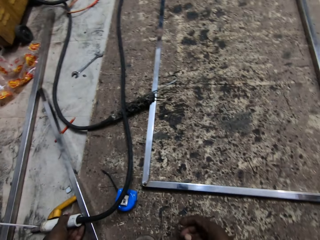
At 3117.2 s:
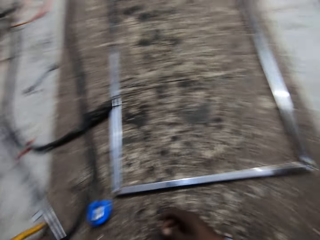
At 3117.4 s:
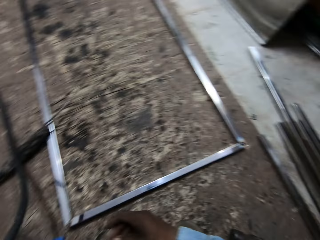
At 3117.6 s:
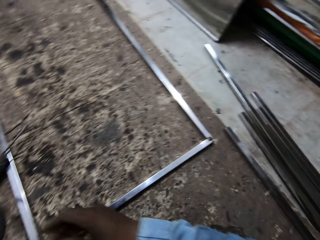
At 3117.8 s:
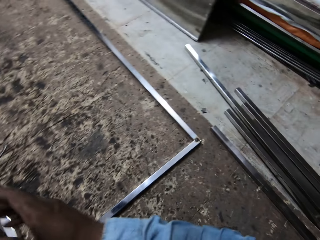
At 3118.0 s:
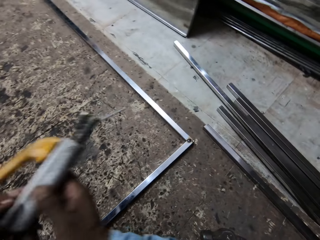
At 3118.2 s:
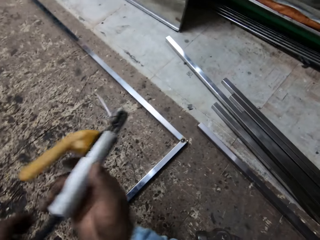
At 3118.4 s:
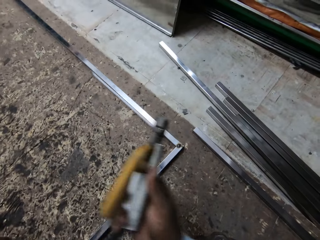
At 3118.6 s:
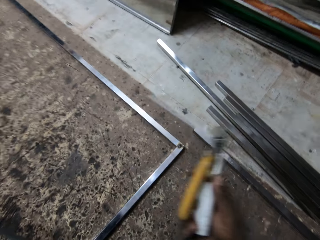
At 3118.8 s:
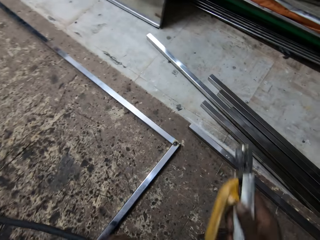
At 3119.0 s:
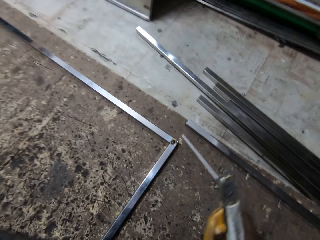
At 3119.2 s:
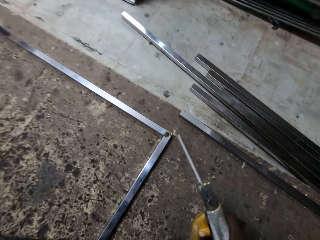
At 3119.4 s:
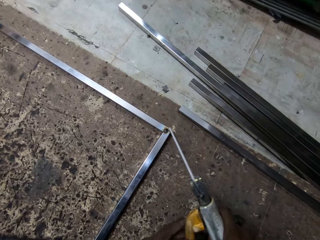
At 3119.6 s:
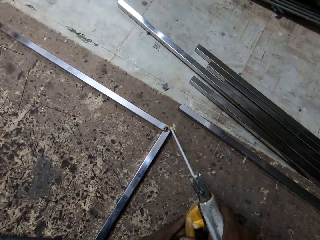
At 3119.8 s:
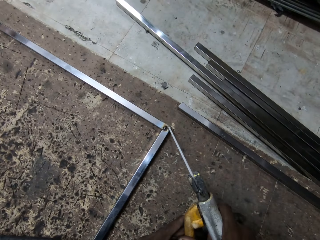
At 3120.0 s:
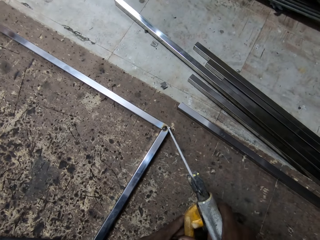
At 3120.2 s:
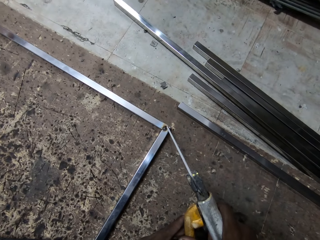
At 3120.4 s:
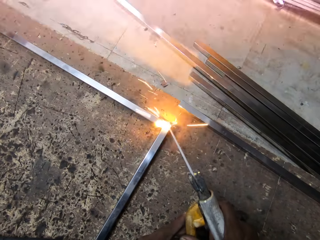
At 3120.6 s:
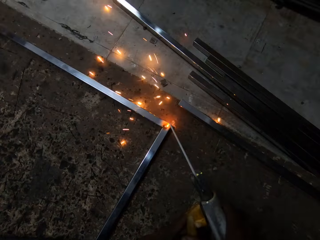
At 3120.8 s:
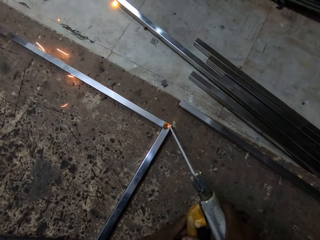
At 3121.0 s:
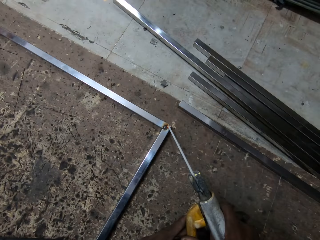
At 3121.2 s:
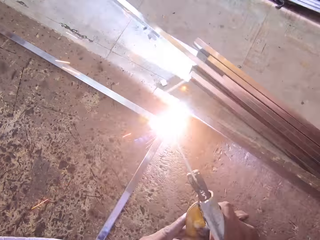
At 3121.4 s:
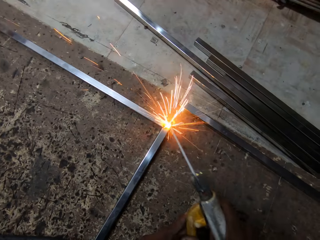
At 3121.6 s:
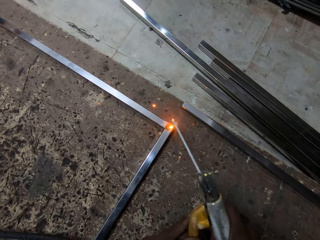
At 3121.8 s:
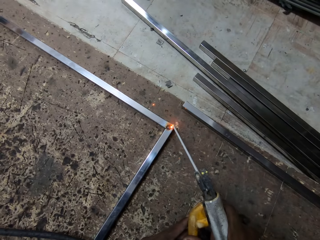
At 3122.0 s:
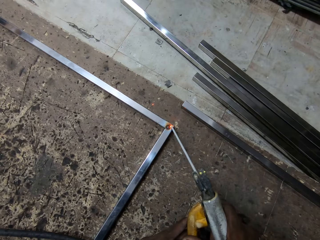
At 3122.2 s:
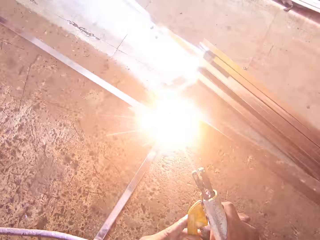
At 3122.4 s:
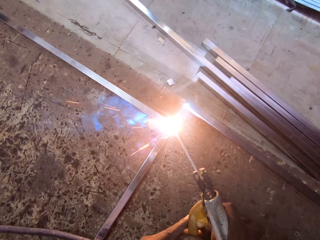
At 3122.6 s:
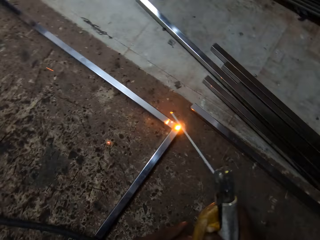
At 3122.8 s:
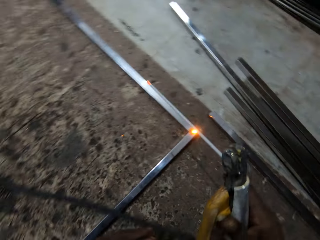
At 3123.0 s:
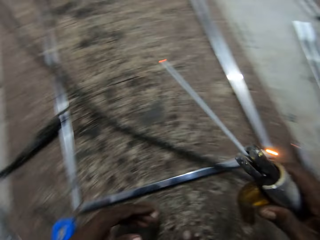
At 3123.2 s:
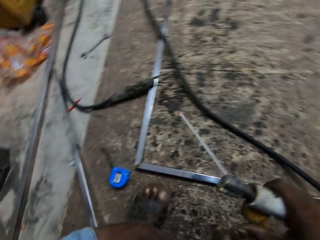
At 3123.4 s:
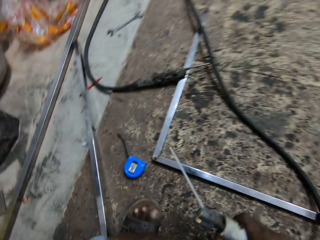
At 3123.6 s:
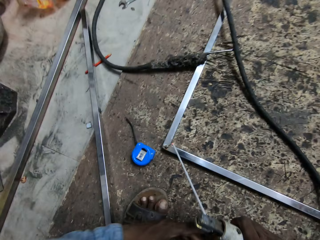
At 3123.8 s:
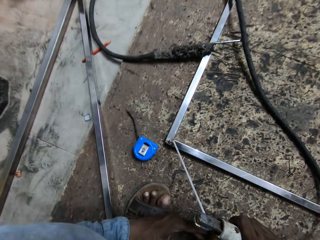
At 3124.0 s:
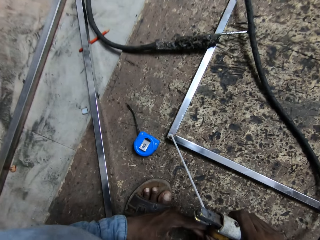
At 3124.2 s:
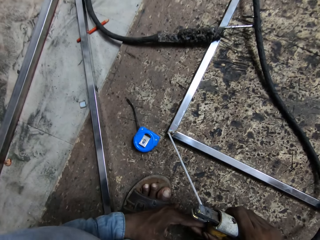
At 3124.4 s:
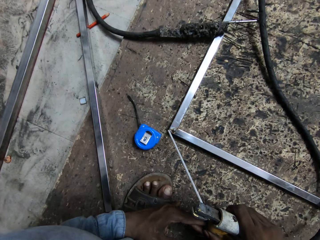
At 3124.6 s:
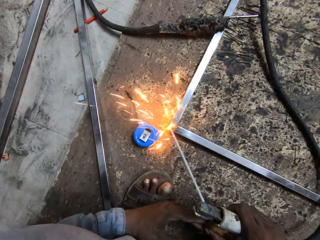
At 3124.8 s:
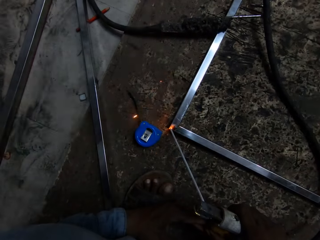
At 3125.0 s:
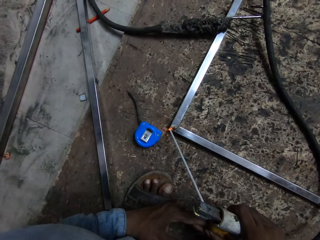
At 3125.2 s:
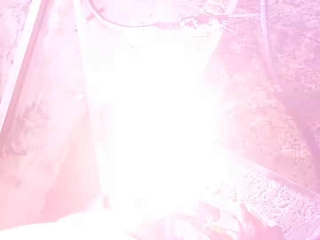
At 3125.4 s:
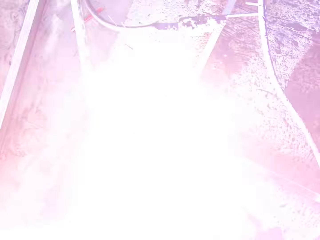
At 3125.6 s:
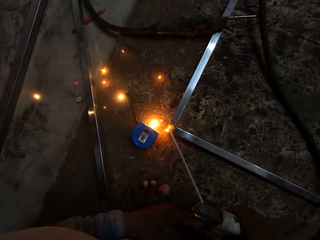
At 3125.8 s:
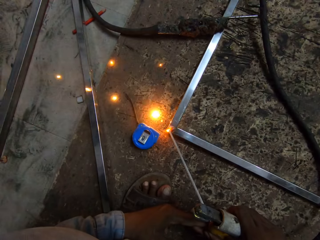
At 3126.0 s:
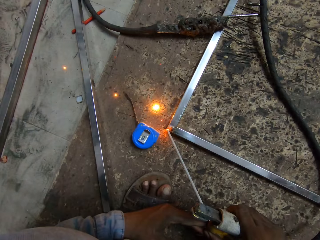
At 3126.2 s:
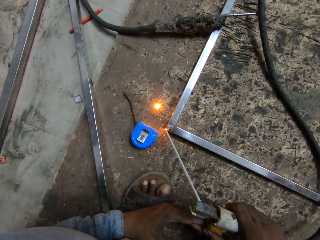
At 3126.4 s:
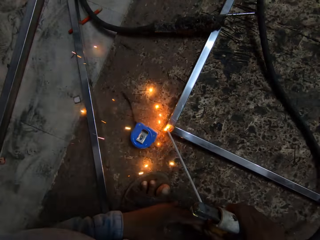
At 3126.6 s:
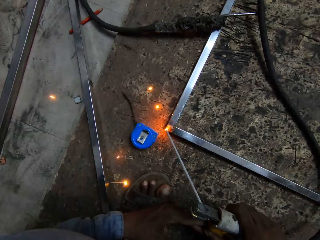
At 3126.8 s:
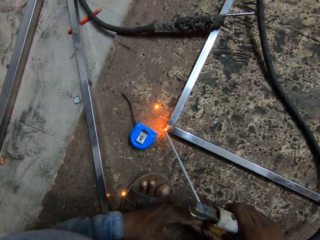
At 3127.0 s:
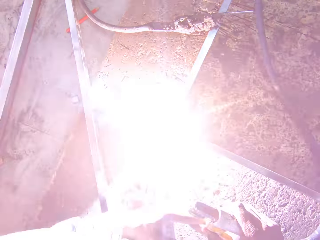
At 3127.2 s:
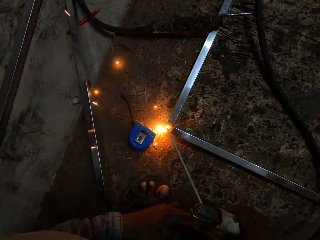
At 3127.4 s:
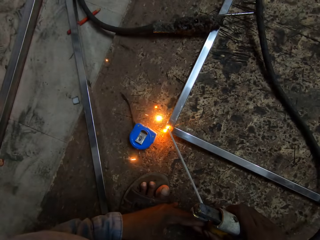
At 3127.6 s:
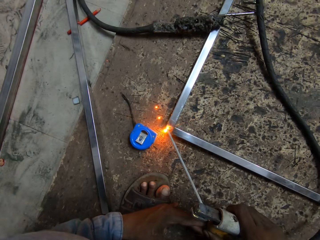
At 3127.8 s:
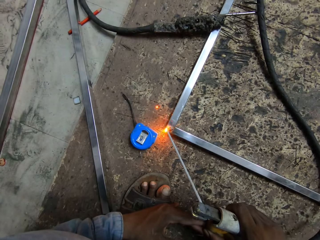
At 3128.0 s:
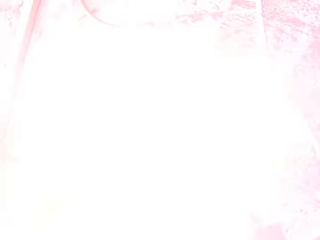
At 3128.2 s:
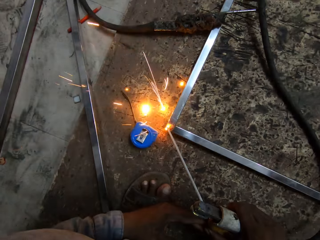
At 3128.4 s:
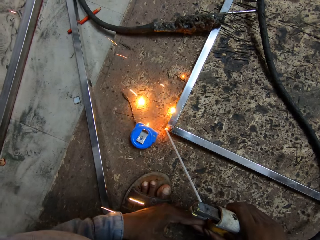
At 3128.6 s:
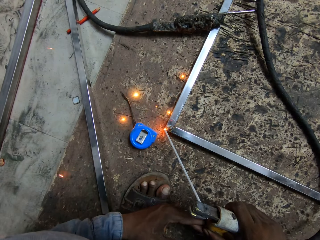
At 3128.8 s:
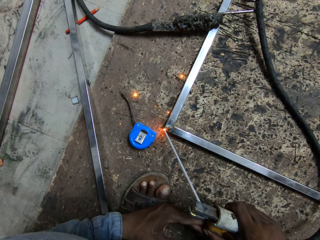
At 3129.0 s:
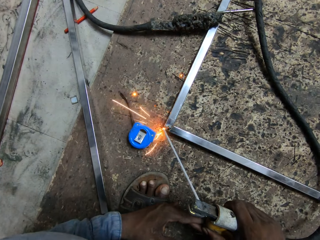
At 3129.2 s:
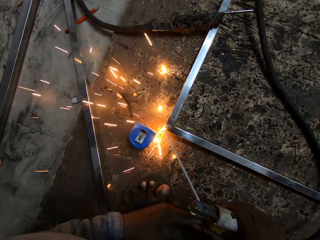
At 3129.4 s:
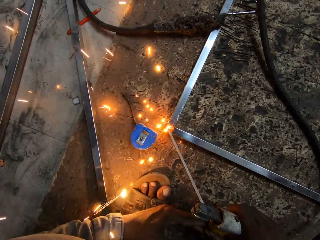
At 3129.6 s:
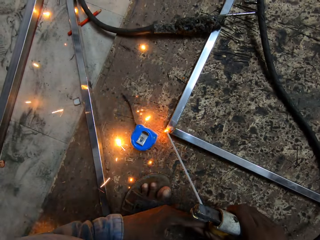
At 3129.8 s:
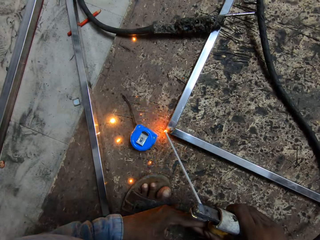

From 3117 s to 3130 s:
The camera wearer picks up an electrode holder. He welds the edges of the frame on the ground with the welding tong in his right hand. He welds the edges of the frame again.

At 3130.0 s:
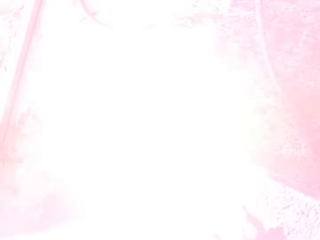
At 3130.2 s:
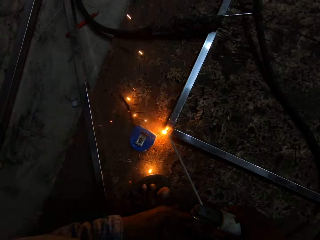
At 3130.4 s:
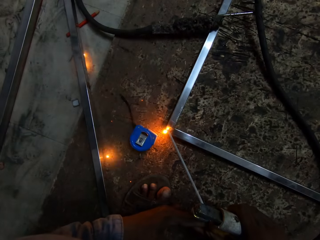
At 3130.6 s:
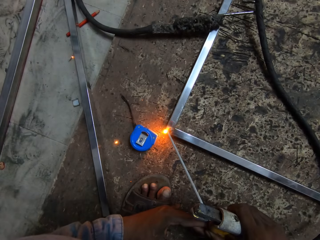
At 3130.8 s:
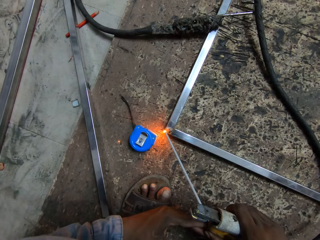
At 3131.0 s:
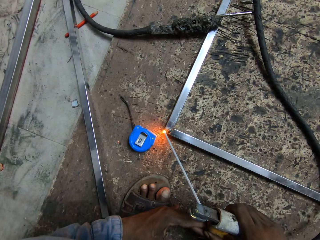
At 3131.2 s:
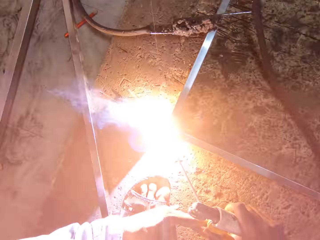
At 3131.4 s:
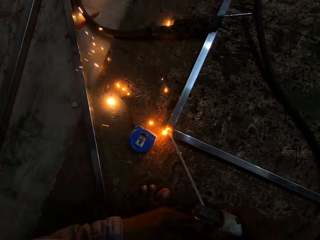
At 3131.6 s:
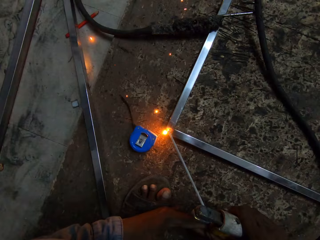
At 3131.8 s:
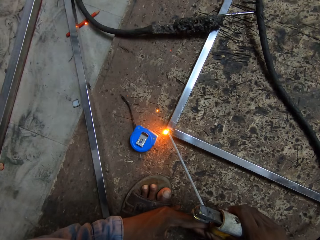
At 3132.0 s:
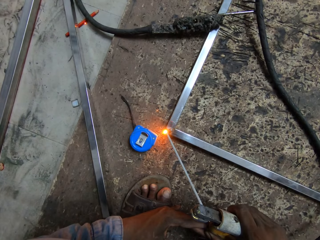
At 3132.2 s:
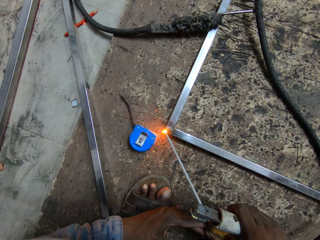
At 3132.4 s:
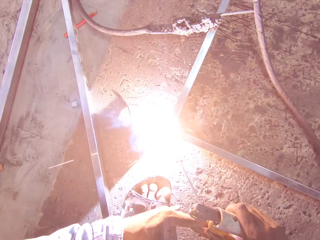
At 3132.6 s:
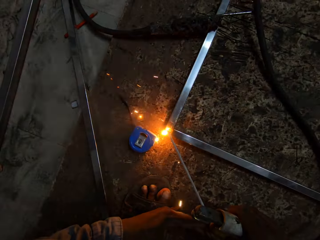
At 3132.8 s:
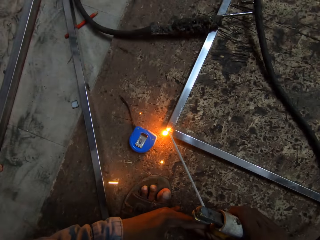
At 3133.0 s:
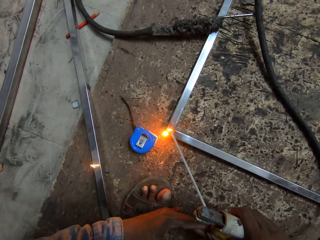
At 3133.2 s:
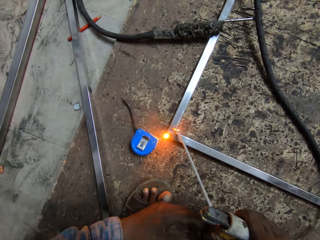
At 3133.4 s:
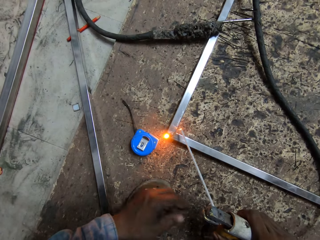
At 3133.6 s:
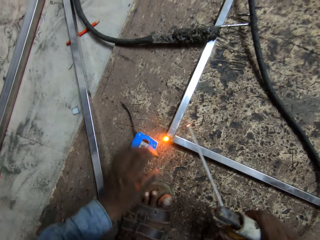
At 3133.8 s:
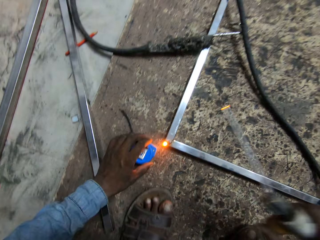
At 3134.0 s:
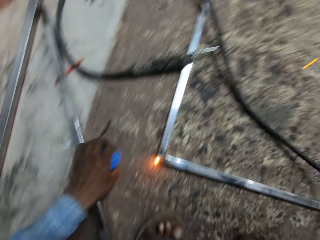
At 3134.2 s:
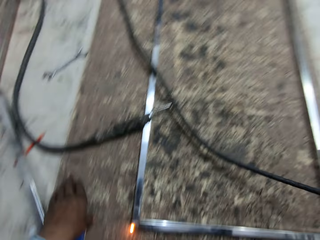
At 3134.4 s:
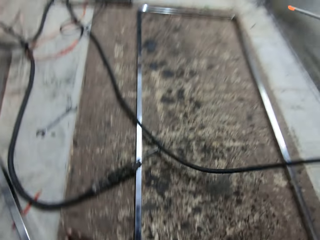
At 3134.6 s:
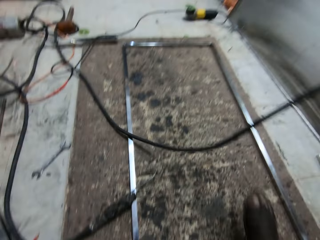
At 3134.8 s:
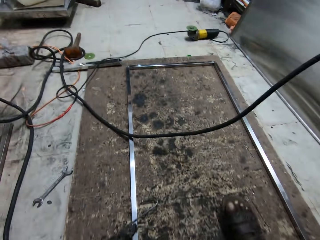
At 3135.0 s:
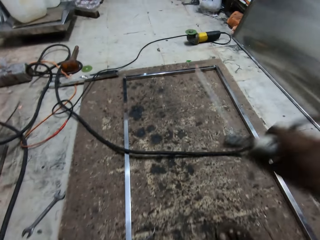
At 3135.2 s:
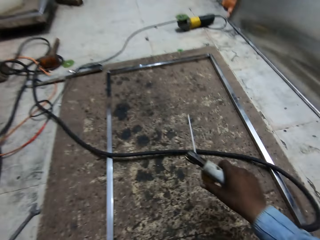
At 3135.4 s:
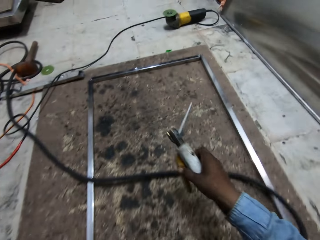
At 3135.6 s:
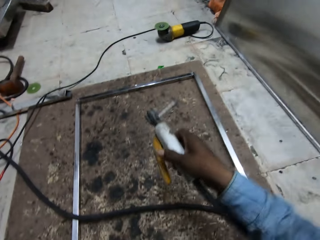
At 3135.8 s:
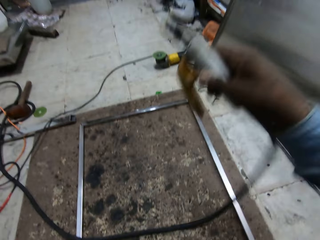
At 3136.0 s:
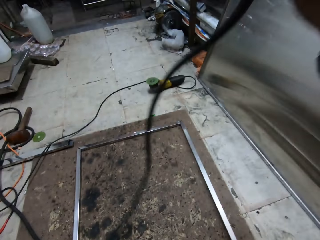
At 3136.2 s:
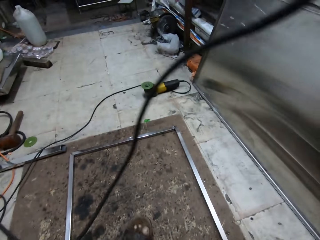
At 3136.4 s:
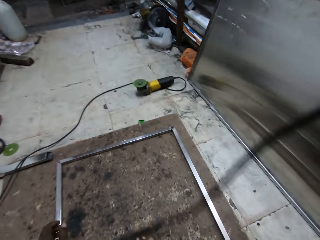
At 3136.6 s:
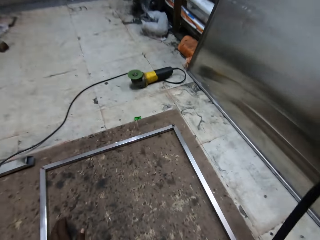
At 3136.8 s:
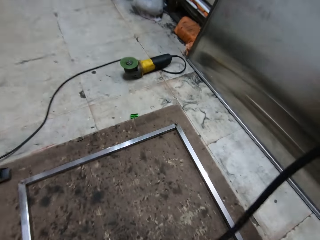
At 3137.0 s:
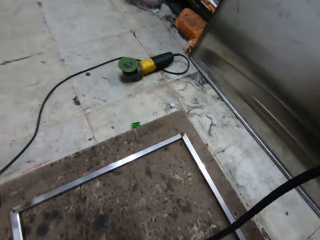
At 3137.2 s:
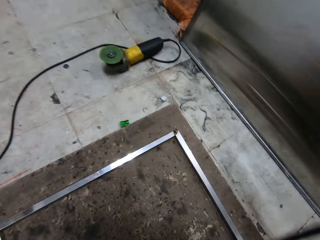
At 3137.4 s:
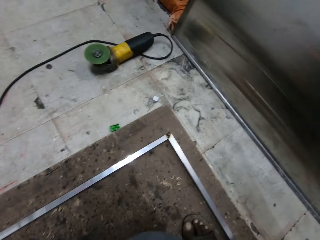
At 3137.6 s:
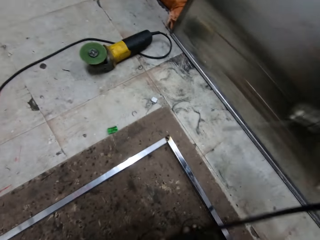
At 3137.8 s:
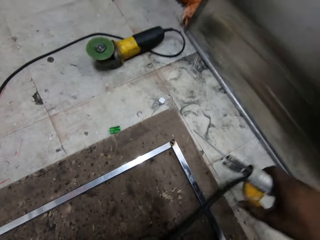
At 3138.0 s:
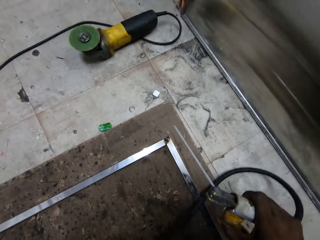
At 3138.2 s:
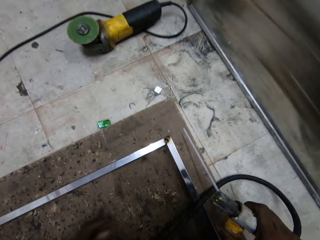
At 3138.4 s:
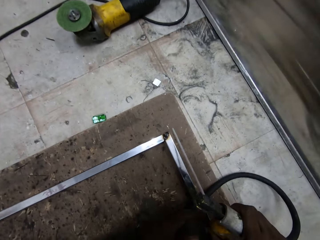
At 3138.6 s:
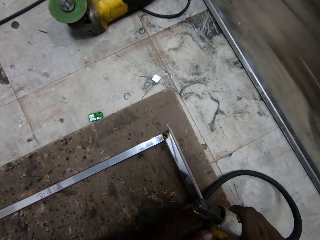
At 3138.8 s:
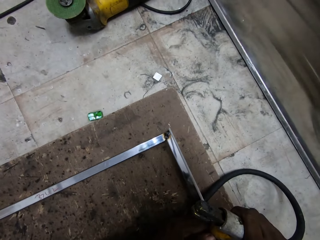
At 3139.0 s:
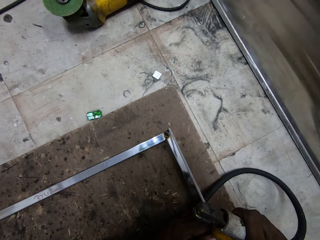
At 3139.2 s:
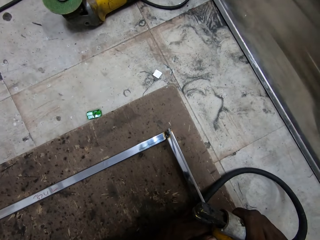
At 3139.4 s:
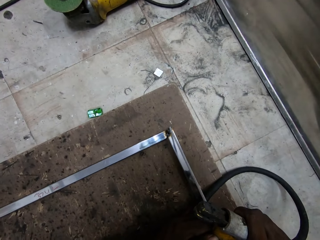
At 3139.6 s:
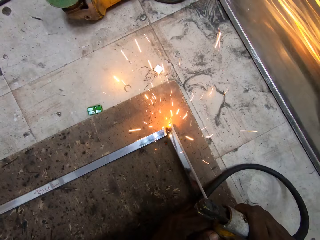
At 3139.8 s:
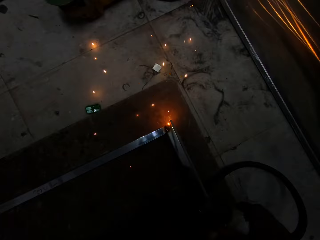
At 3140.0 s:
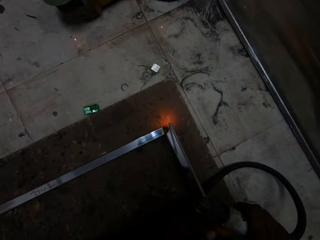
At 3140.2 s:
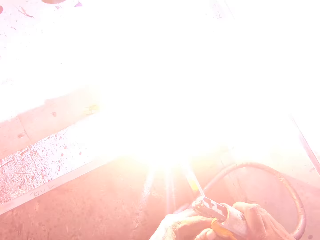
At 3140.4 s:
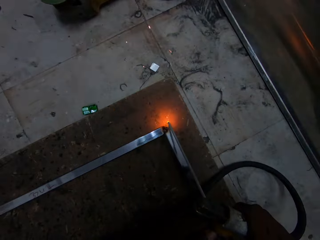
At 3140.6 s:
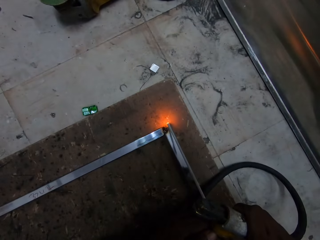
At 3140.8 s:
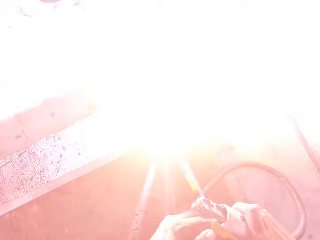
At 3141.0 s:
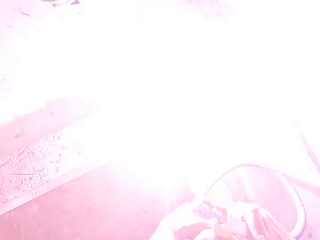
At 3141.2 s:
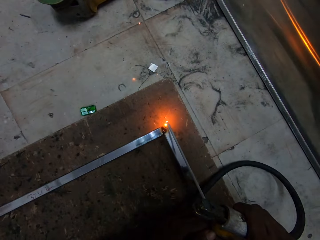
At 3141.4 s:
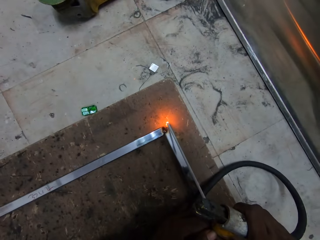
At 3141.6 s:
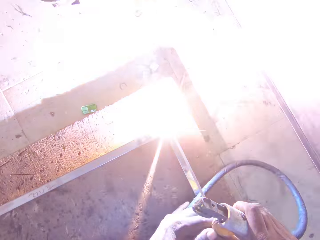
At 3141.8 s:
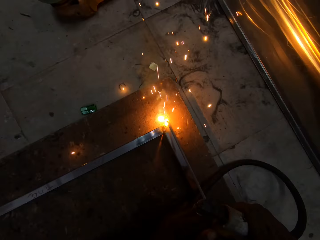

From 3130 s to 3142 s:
The camera wearer adjusts the measuring tape on the ground with his left hand. He pulls the electrode lead cable. He welds the edges of the frame on the ground with the welding tong in his right hand.
